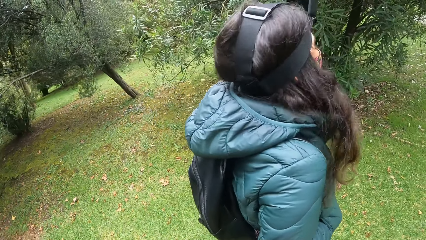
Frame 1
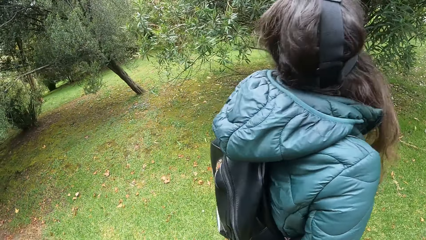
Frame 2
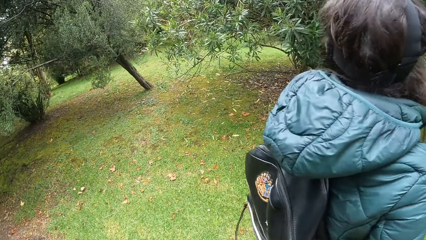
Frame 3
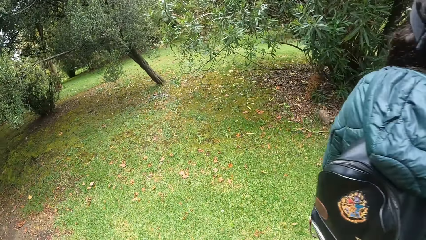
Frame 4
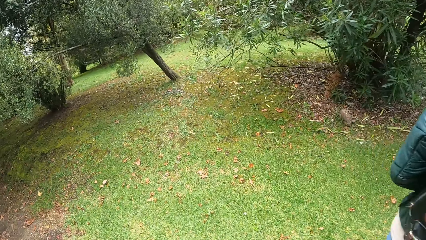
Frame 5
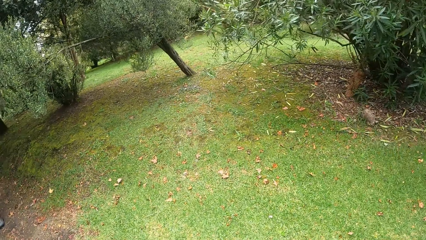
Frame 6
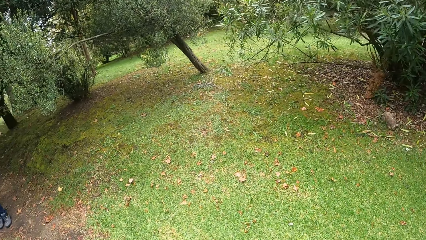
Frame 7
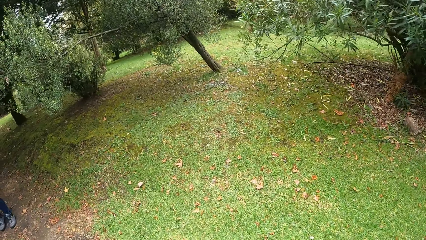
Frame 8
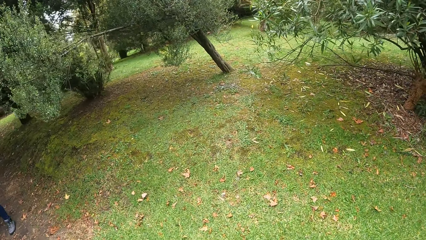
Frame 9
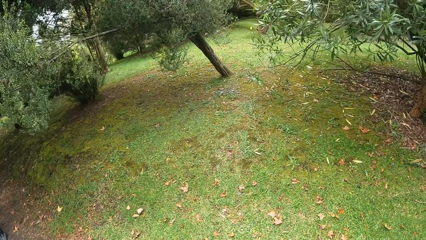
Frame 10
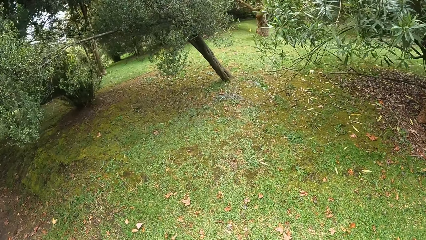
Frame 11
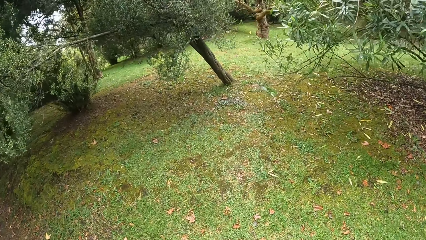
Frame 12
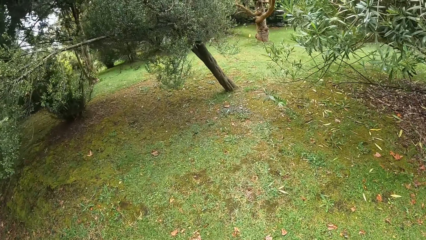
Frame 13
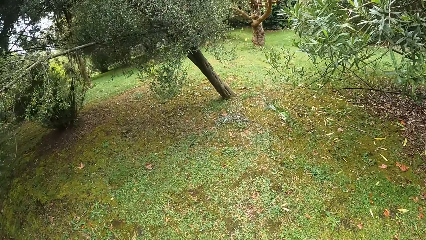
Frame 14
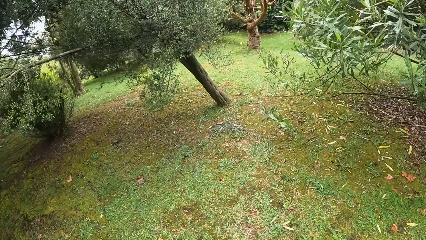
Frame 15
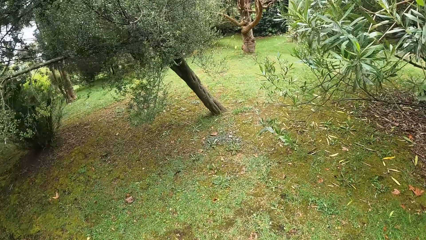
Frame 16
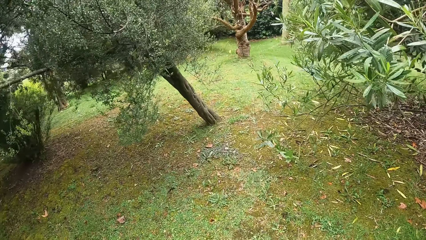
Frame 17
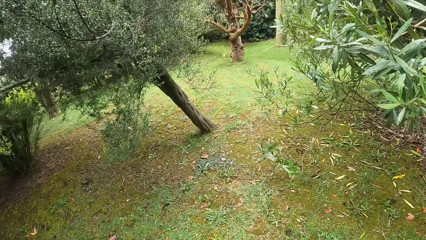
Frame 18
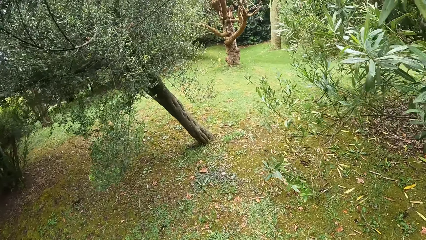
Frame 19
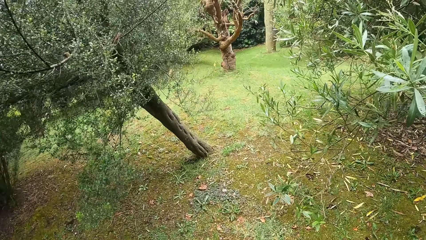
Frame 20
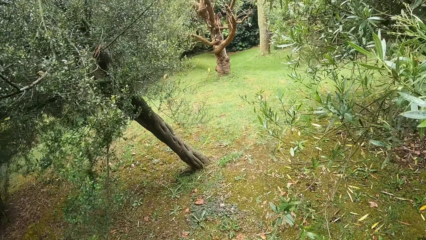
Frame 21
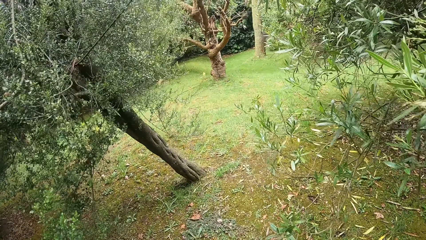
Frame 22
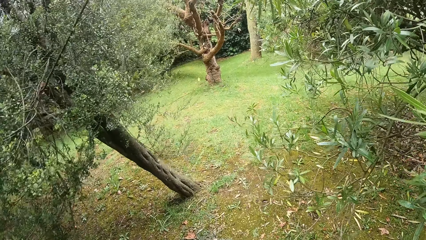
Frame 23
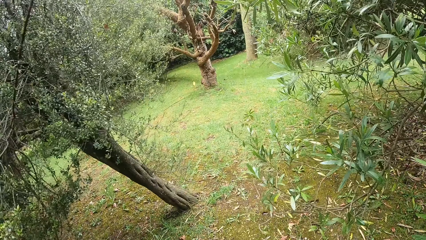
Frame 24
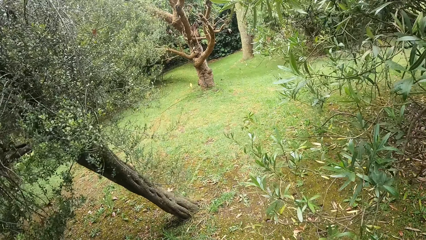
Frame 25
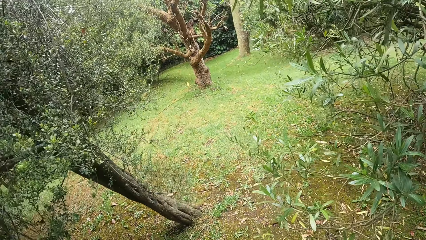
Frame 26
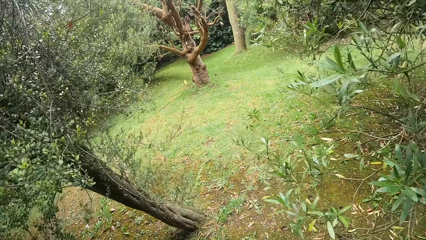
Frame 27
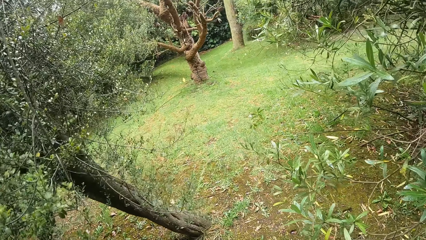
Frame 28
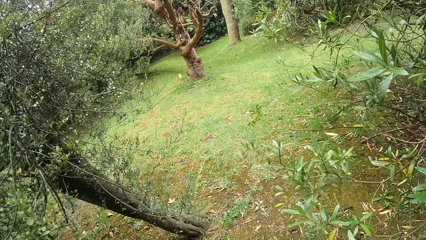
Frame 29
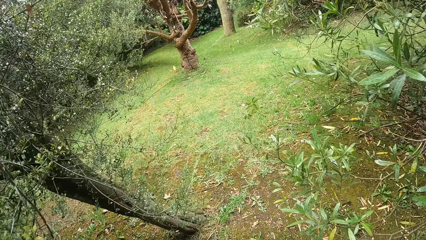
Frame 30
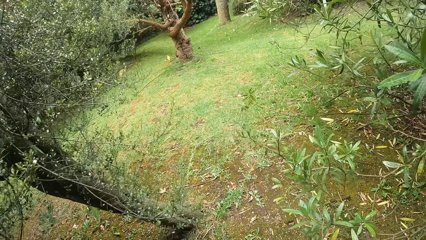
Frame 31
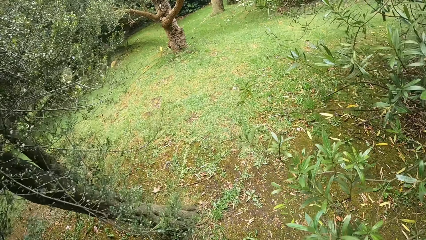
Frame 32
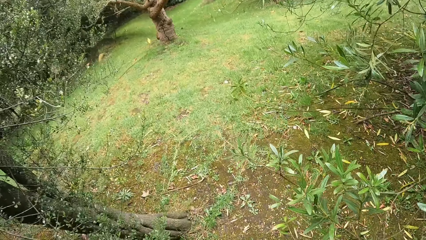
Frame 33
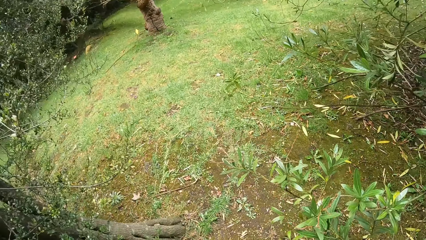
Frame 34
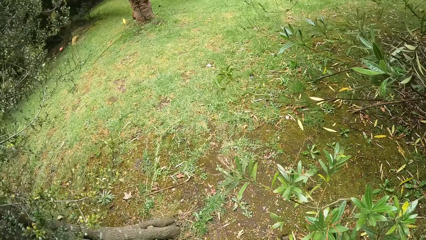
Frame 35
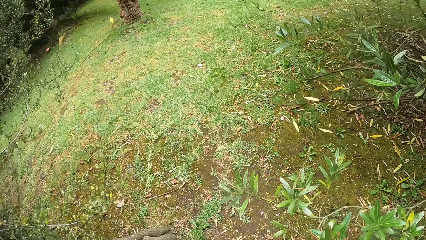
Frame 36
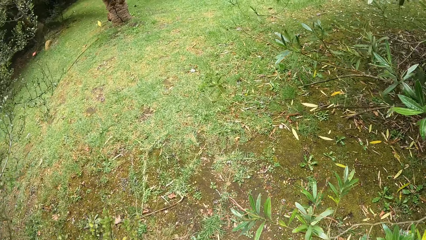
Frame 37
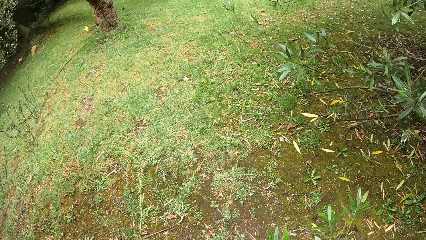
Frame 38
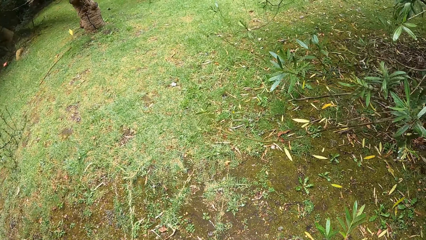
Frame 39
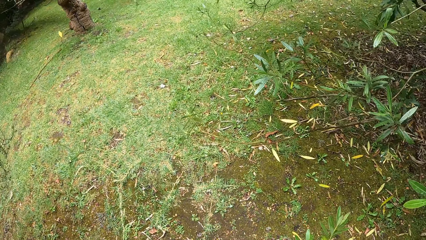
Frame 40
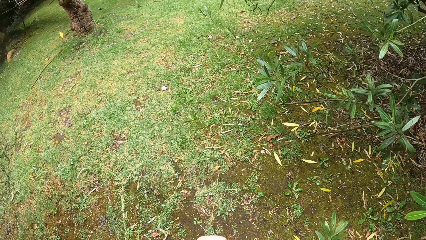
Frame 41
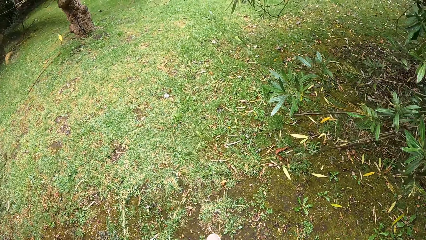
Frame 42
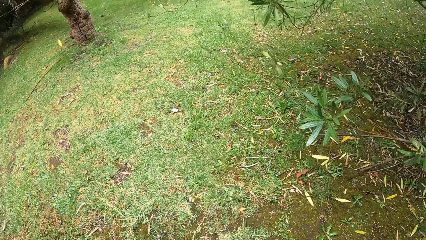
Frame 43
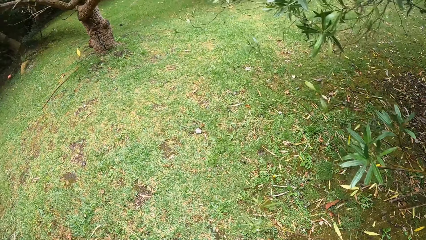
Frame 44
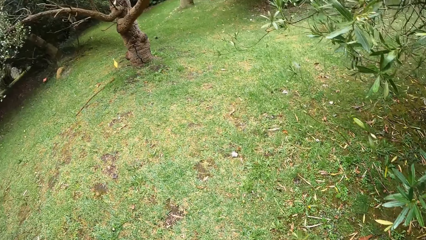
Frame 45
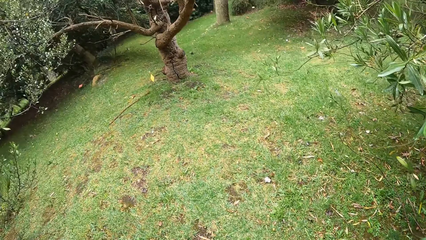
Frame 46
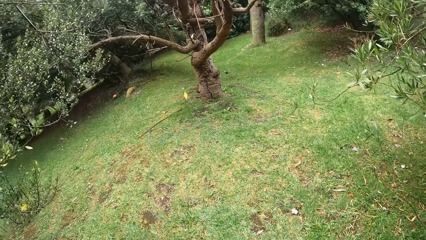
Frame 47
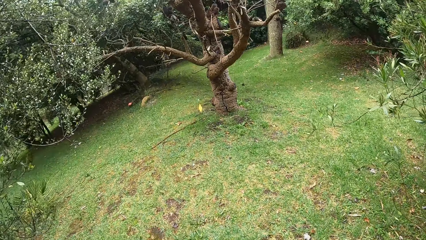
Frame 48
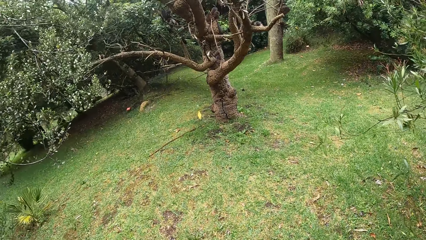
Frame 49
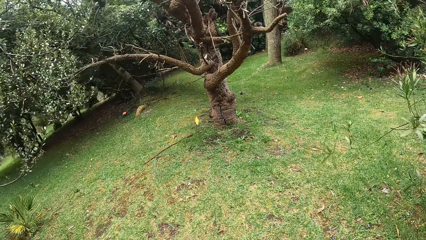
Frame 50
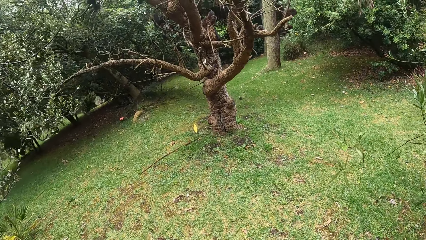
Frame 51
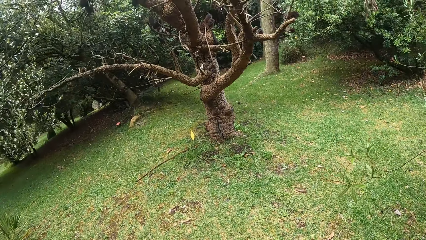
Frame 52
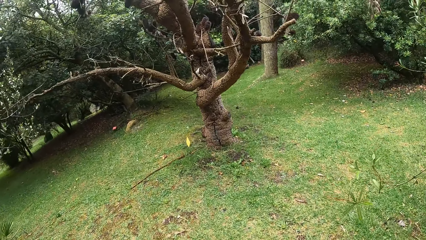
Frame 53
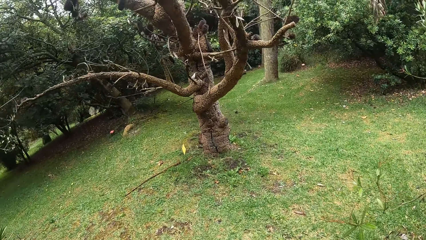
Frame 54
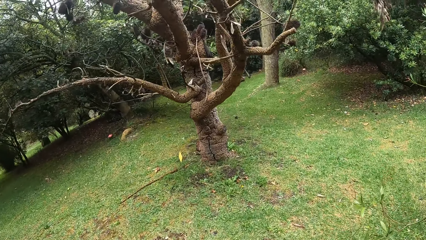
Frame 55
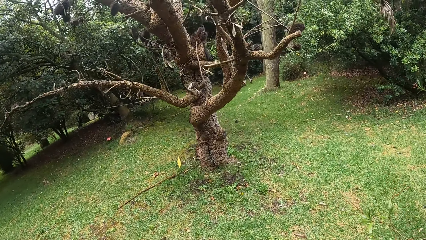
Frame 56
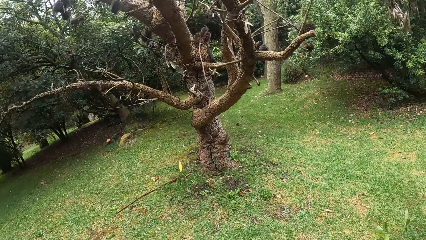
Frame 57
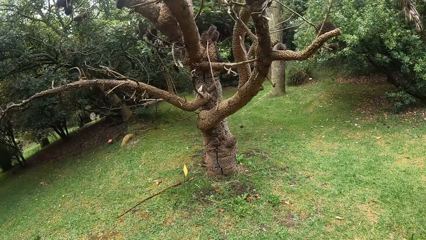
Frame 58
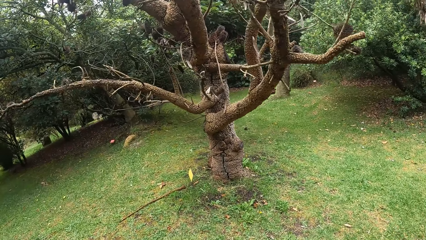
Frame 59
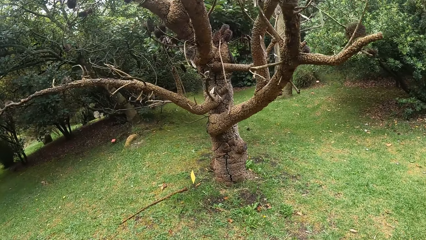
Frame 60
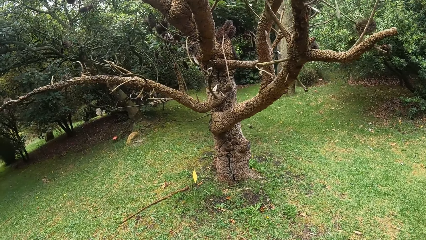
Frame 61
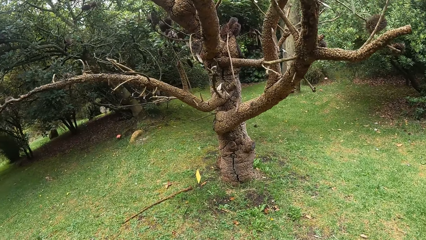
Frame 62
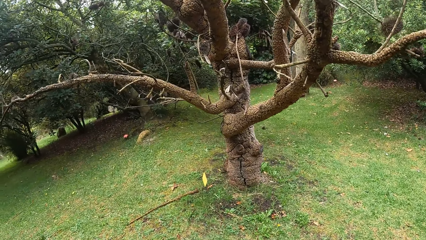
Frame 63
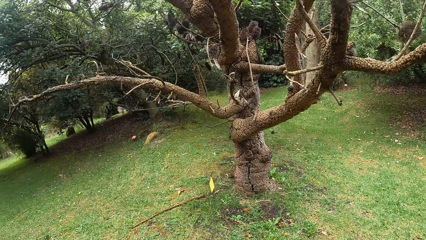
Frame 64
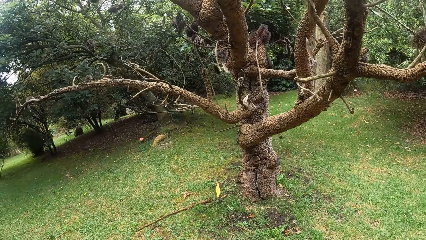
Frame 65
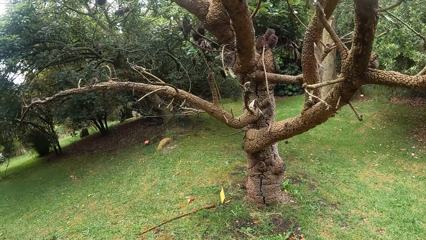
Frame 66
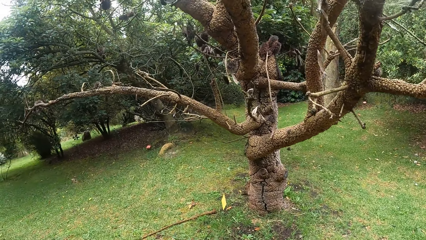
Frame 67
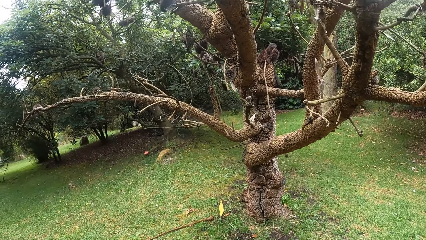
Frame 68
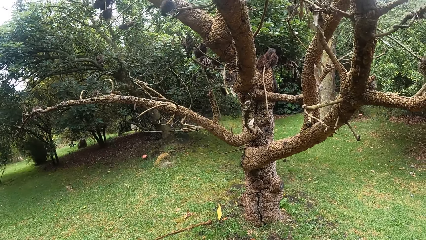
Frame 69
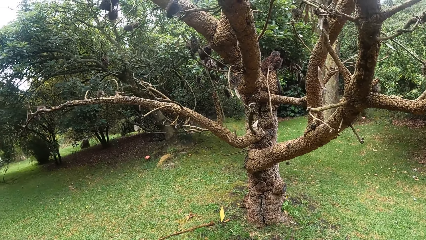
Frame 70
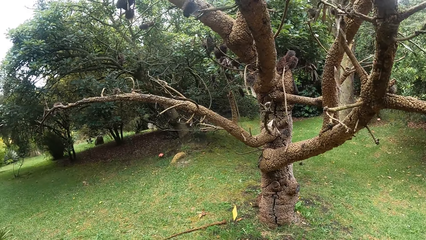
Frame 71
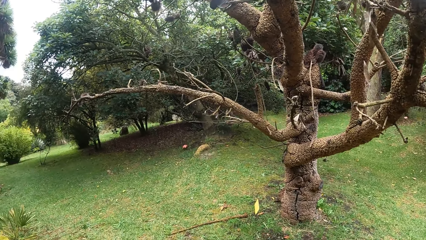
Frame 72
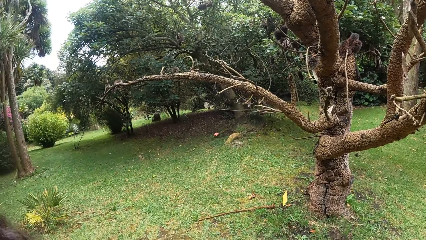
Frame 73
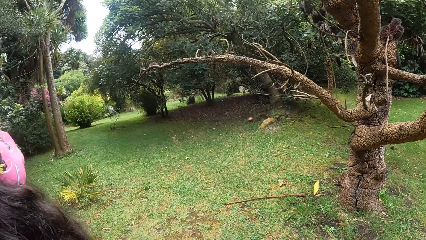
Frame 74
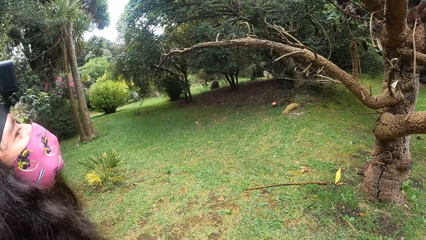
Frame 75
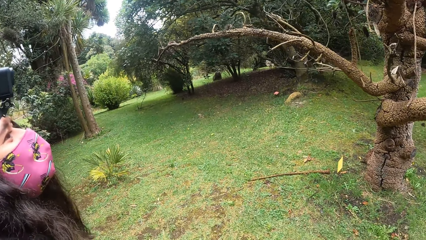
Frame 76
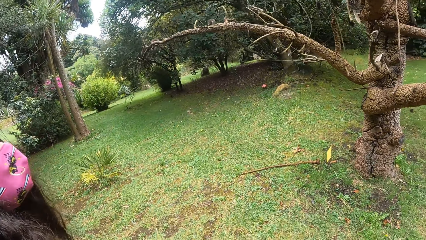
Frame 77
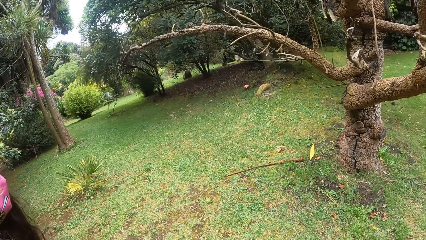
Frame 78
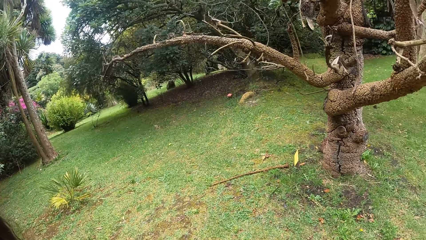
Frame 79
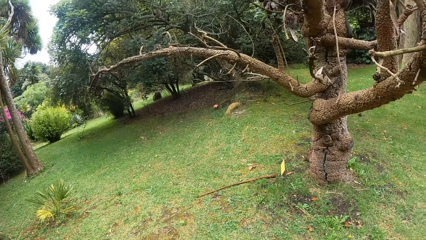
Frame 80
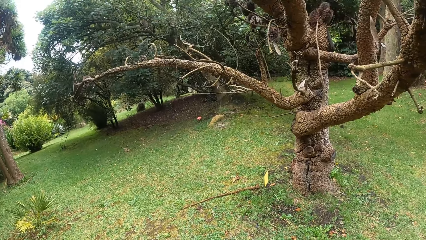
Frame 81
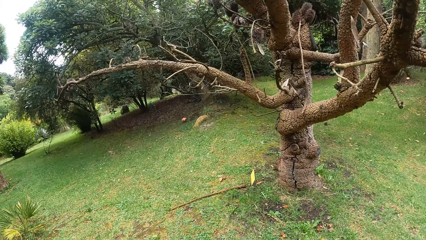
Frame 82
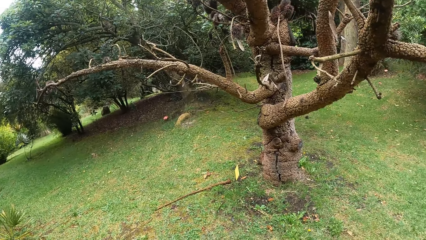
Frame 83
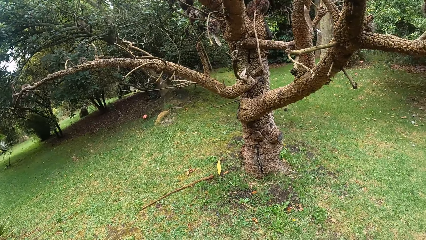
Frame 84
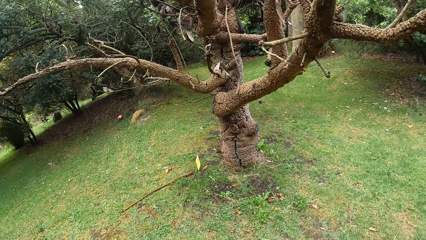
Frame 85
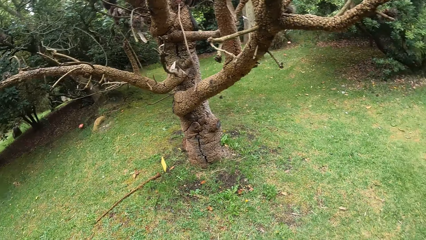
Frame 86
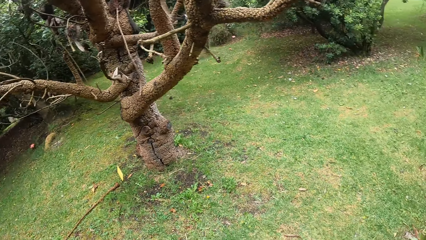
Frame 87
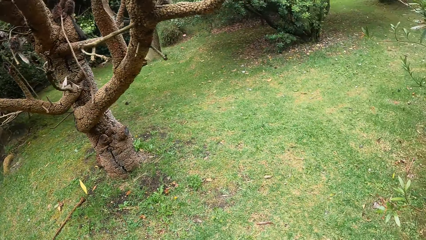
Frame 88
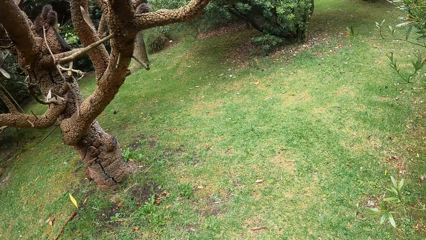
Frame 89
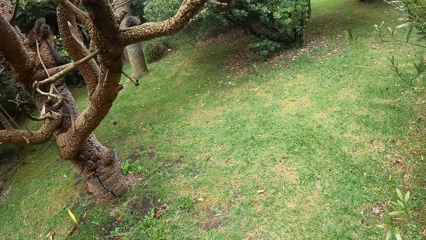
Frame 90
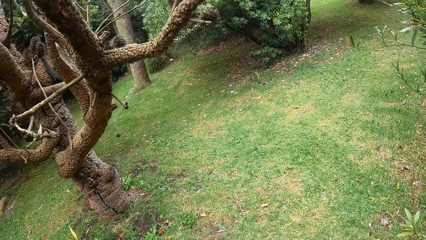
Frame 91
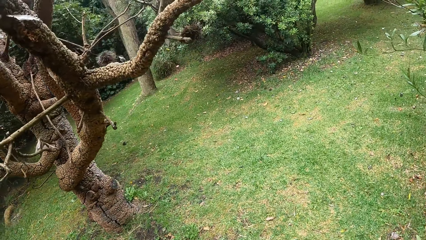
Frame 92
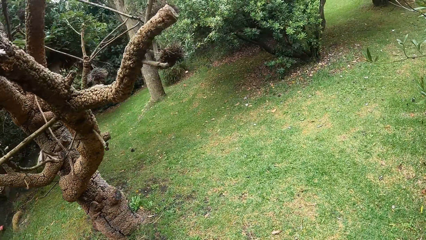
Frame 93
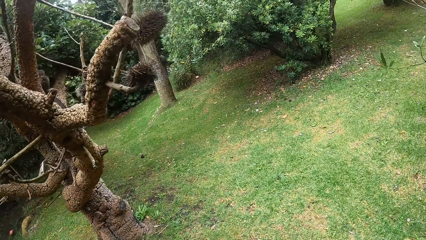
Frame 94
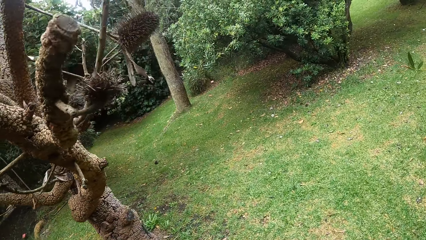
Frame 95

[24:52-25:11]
The camera wearer walks towards the tree. They inspect the compound. They interact with a woman. They inspect the tree.
